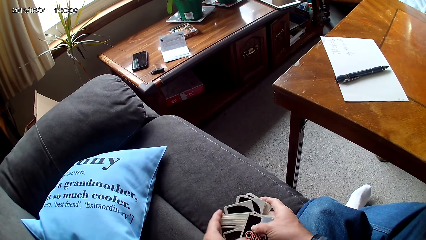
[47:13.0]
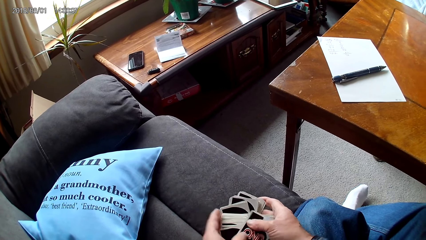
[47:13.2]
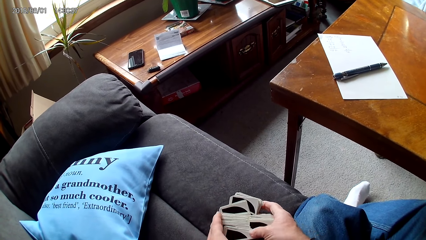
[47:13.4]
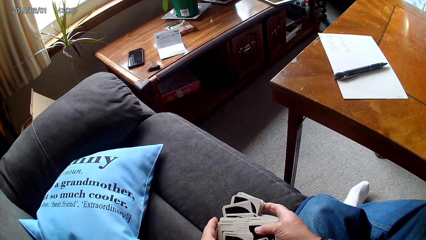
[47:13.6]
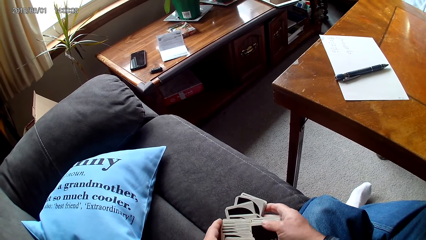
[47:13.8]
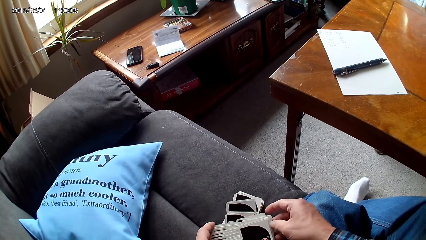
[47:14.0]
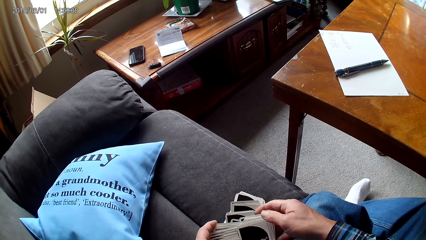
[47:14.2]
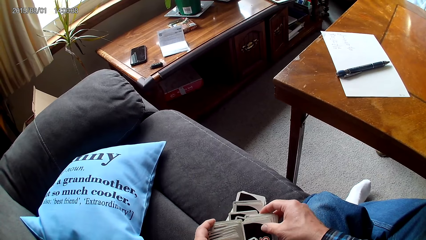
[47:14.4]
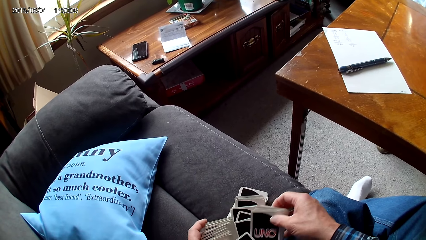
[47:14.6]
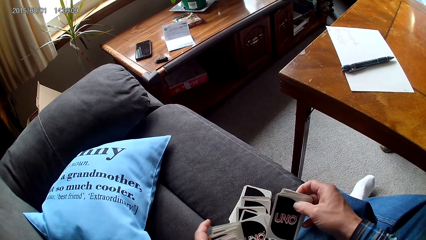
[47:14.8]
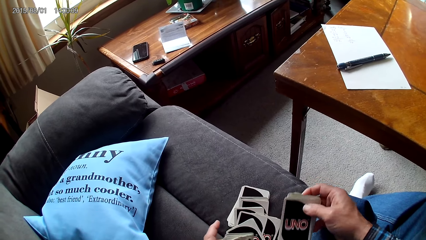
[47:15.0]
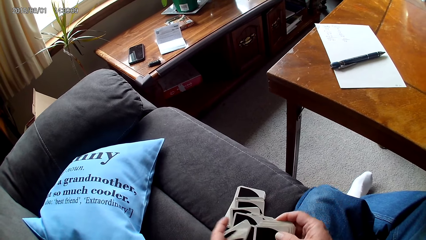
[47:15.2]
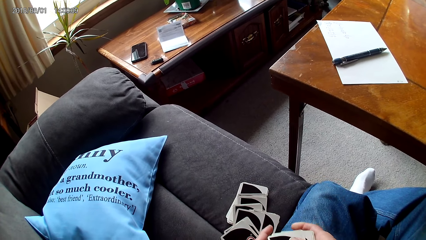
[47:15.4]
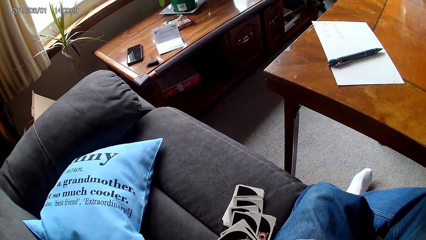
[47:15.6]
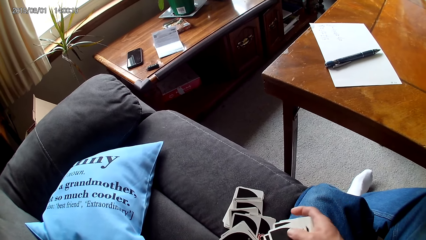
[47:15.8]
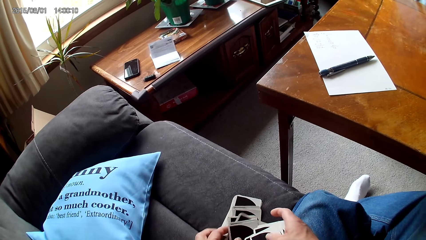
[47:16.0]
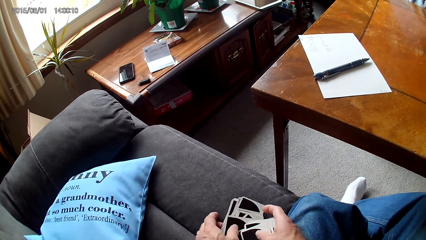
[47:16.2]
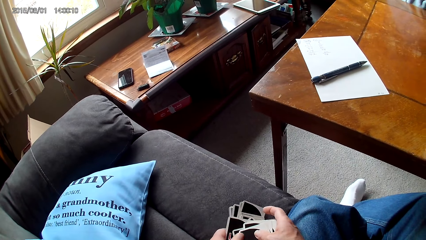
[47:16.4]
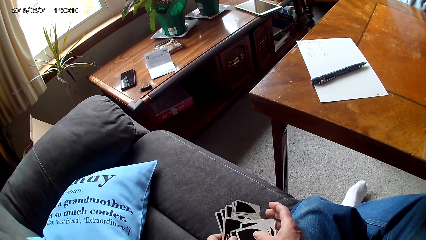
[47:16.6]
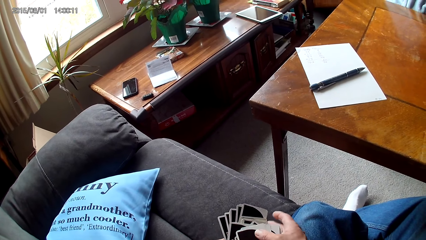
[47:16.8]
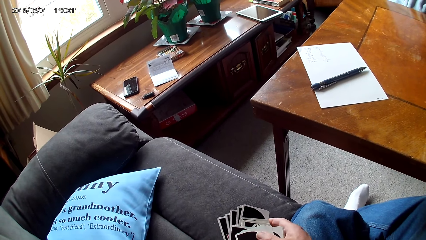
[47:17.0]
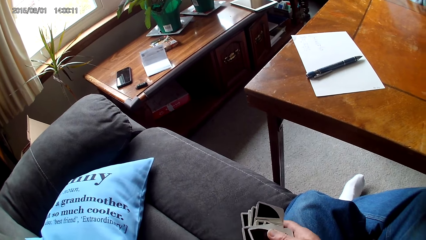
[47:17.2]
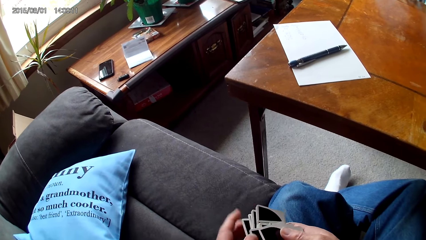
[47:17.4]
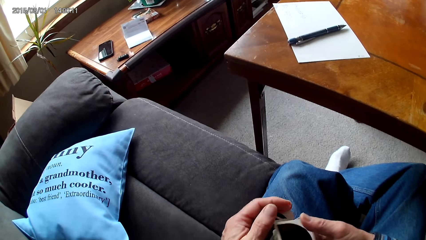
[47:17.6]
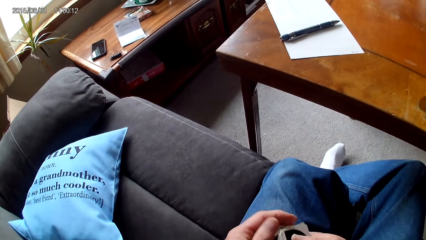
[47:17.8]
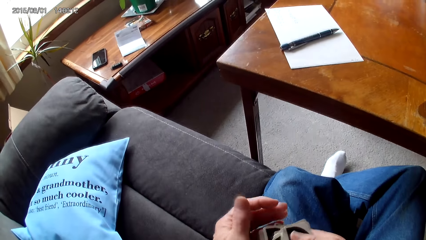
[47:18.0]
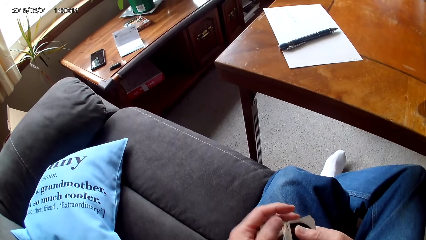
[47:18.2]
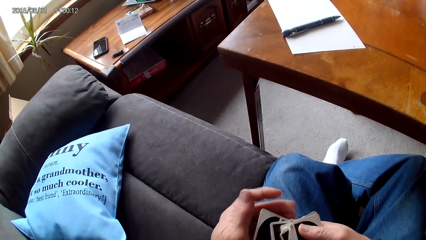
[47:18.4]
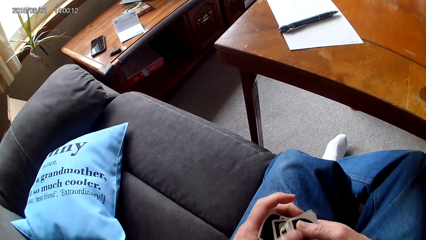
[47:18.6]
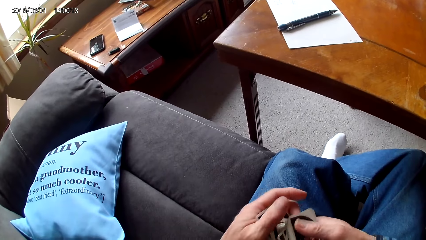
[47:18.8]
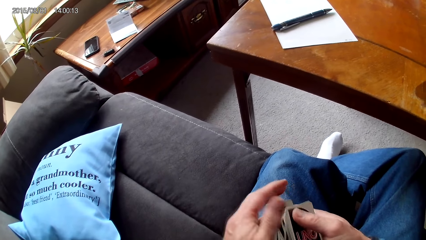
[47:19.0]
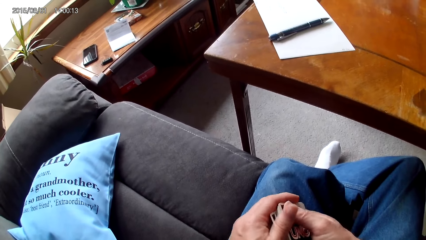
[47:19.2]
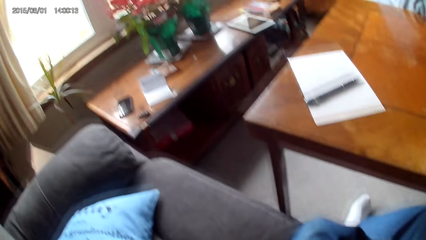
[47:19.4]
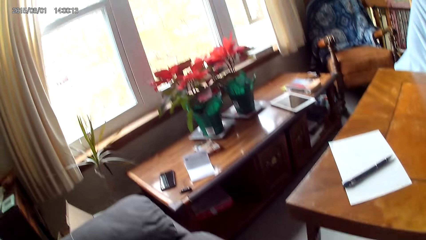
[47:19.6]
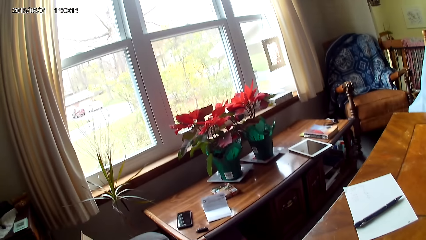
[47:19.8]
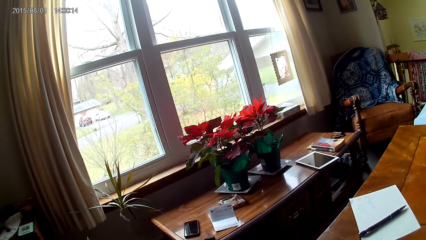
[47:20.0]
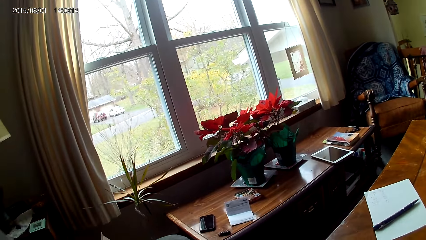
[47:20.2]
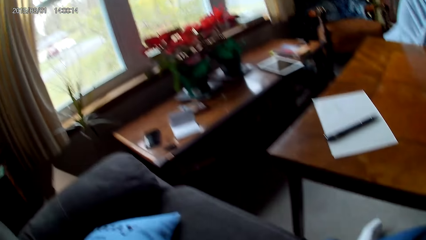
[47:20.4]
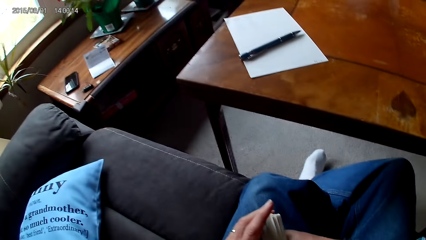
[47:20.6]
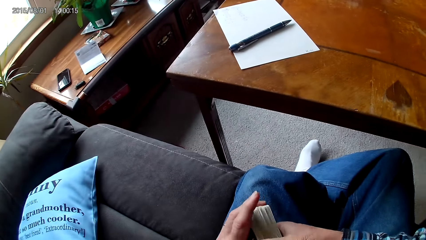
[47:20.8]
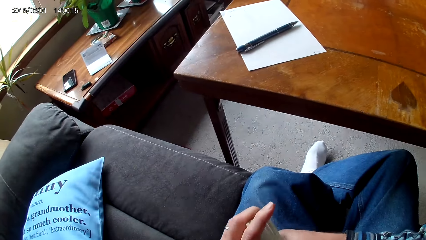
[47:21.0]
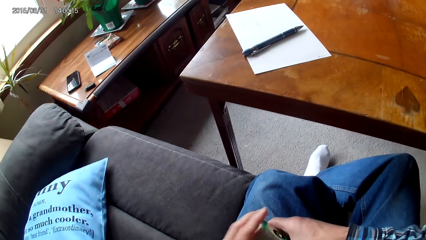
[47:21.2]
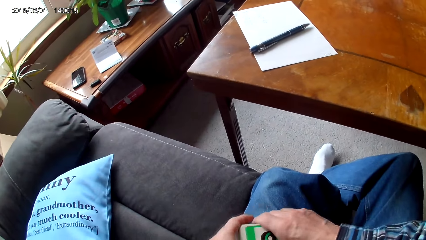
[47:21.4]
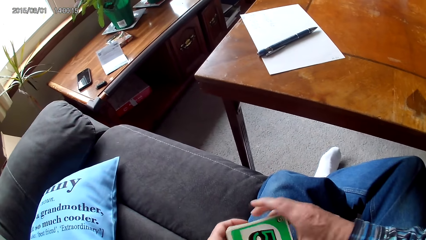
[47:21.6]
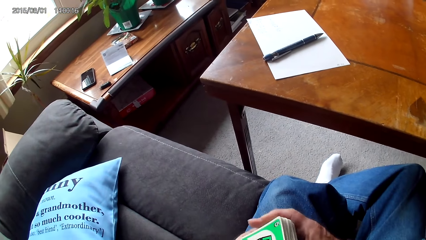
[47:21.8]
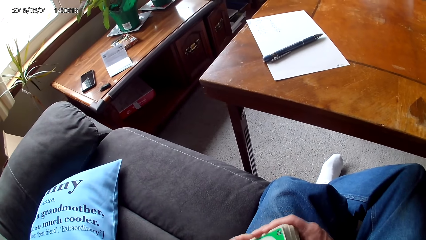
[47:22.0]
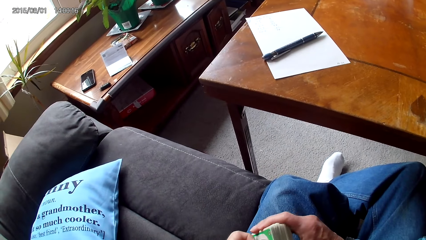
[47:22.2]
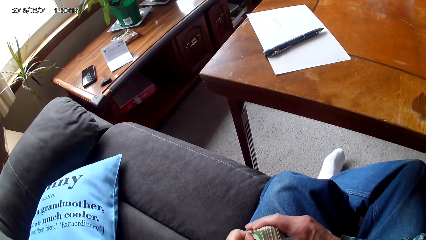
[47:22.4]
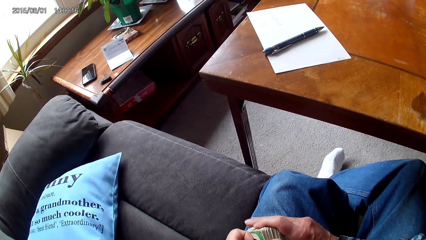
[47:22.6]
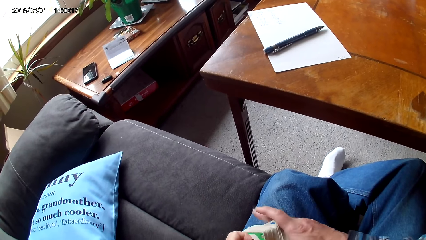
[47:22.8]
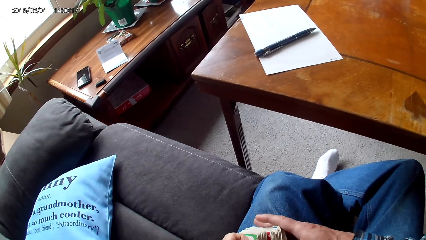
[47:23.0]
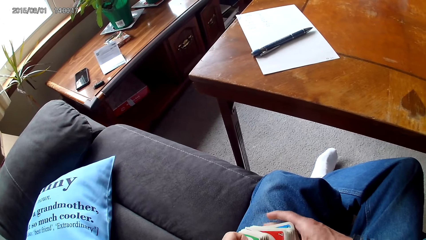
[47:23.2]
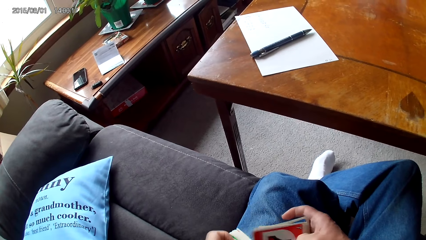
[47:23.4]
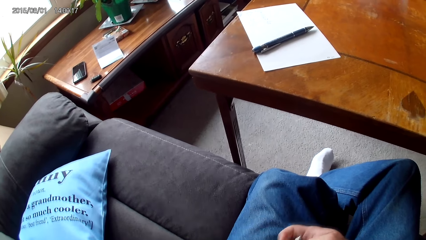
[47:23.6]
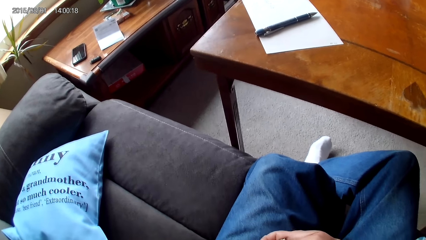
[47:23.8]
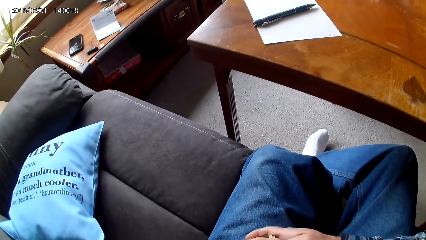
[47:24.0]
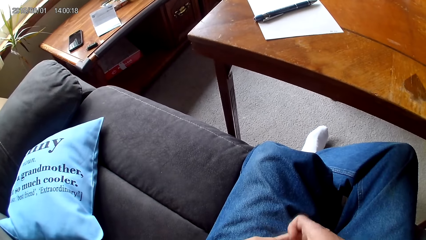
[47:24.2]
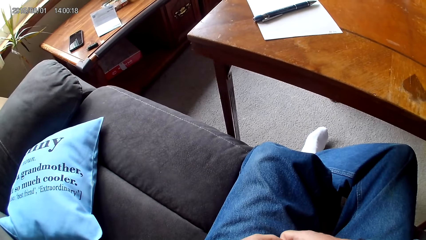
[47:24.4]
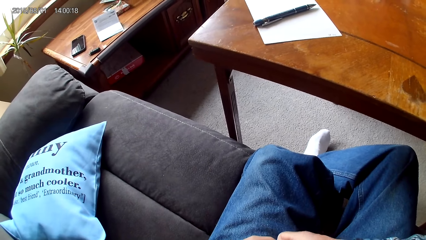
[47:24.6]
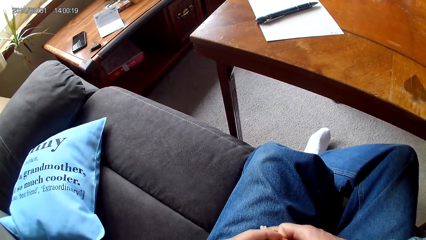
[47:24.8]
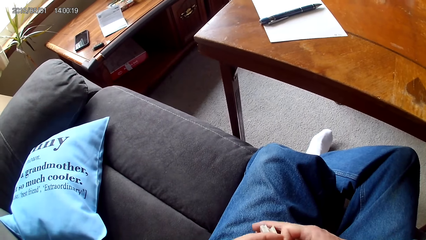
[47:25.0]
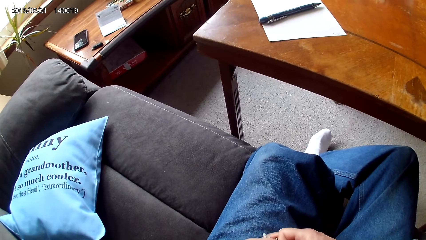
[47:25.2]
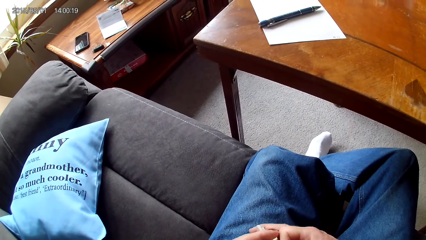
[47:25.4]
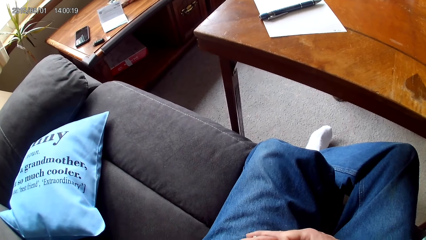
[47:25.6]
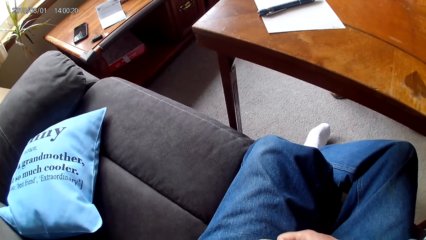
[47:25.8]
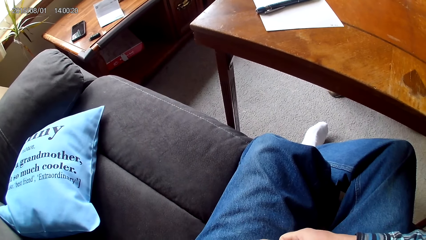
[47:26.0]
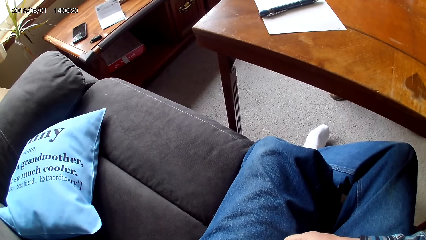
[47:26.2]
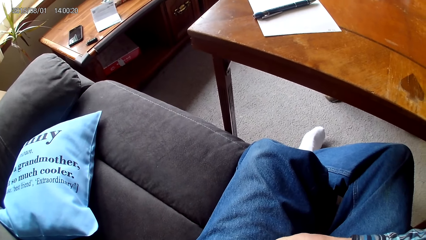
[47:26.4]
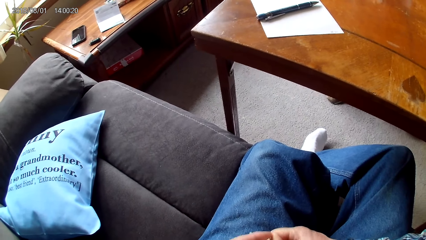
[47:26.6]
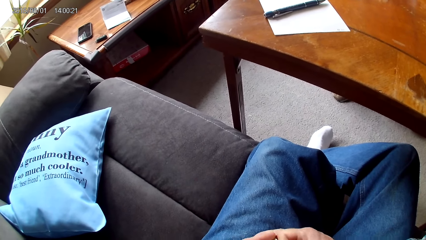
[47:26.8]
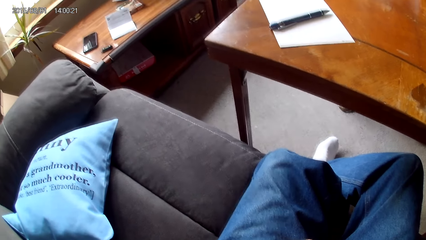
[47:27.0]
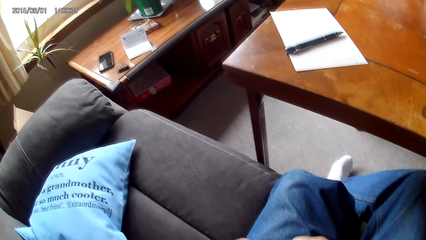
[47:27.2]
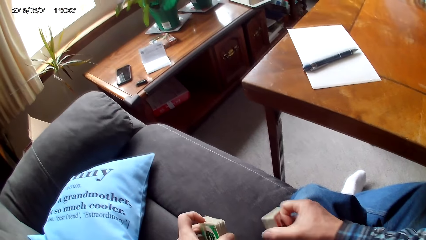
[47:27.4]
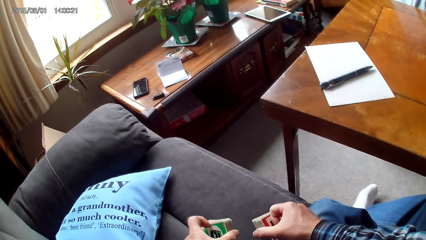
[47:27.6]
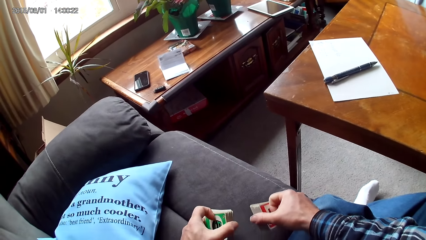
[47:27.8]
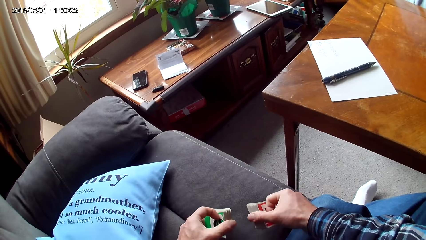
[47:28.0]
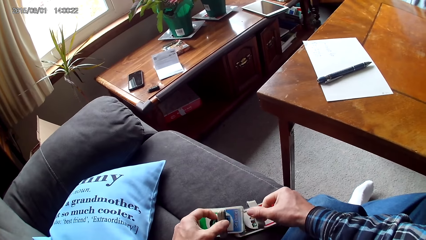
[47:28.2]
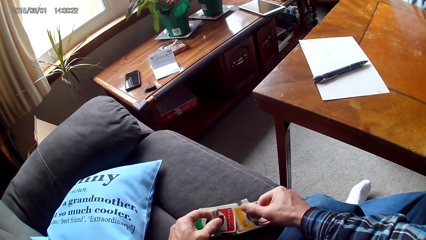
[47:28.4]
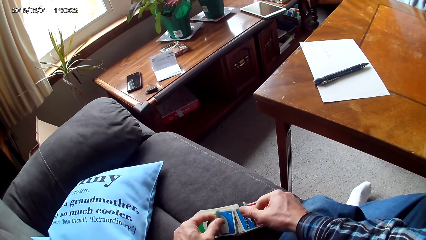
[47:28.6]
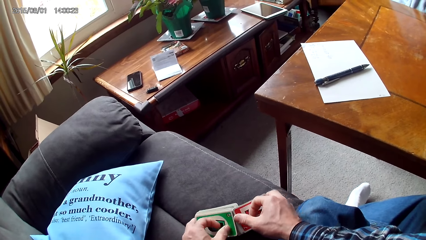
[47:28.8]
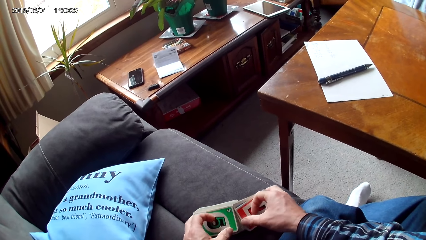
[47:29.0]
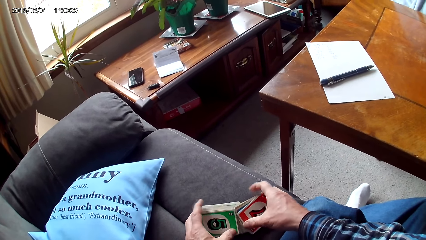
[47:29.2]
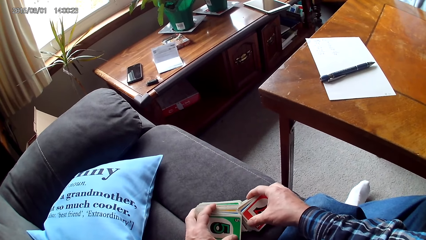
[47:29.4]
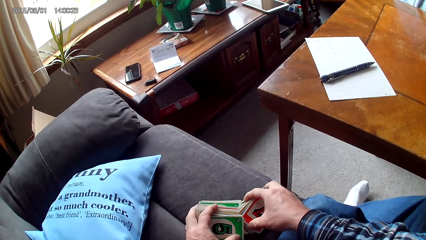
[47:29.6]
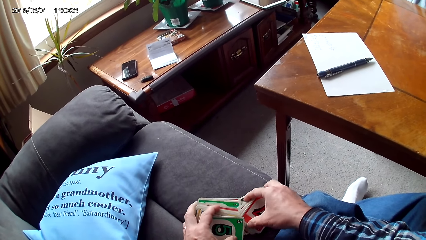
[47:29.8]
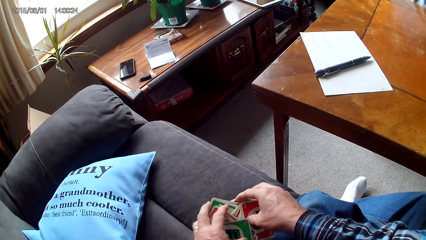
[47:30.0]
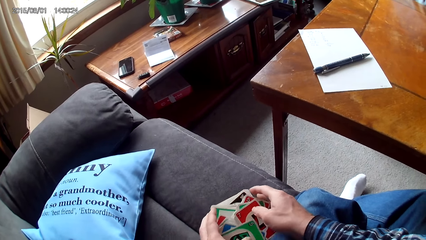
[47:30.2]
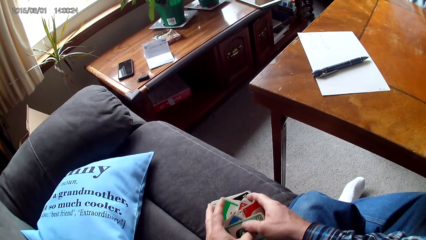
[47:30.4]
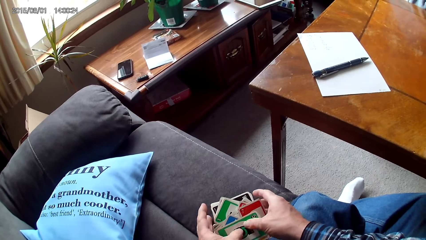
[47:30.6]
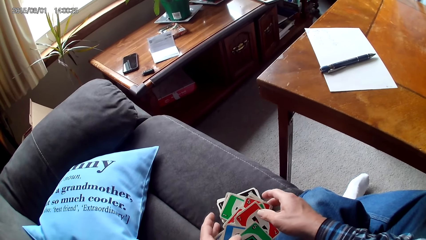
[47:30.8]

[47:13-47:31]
The camera wearer arranges cards on a sofa with hands. They arrange the cards with hands. They separate the cards with hands. They sort the cards on the sofa with hands.
